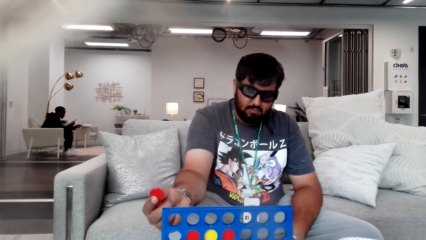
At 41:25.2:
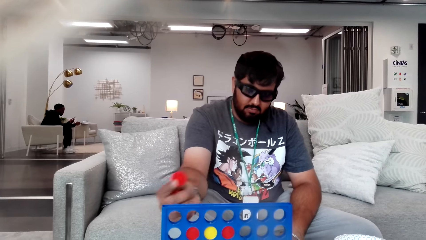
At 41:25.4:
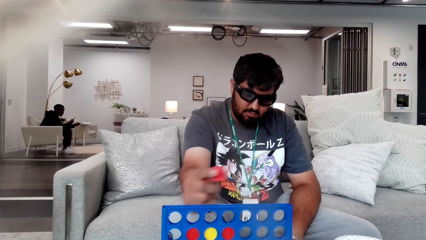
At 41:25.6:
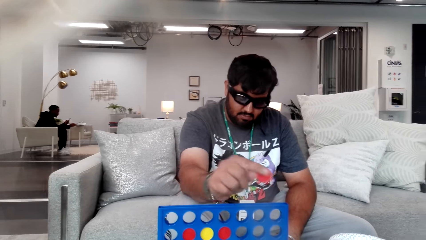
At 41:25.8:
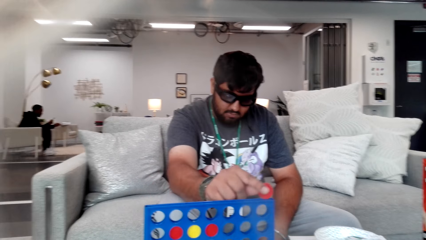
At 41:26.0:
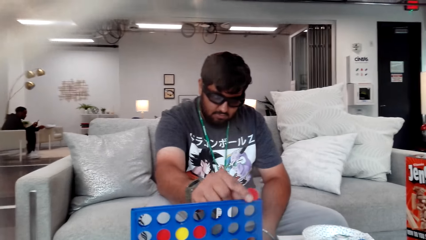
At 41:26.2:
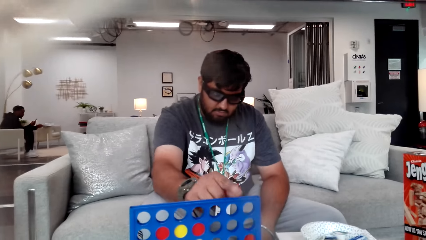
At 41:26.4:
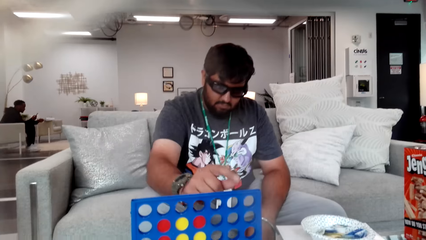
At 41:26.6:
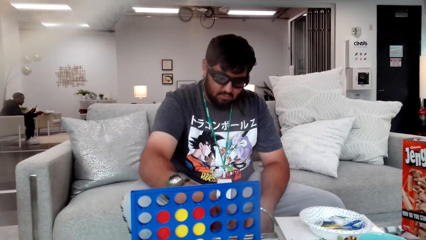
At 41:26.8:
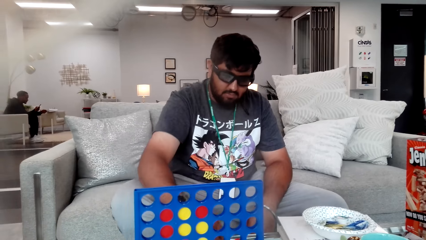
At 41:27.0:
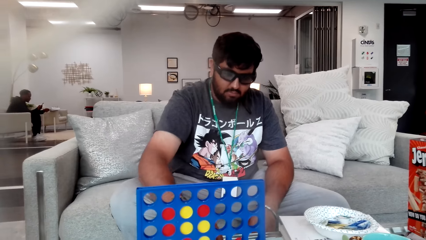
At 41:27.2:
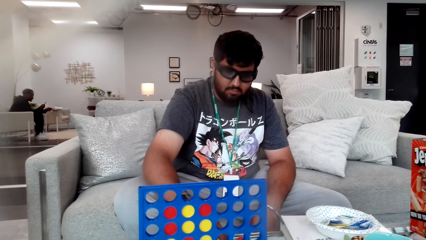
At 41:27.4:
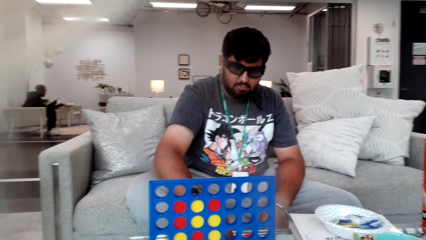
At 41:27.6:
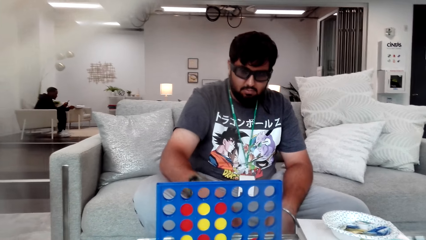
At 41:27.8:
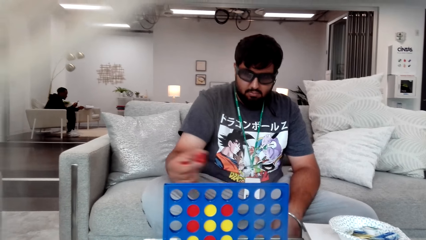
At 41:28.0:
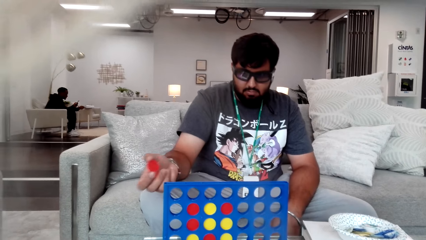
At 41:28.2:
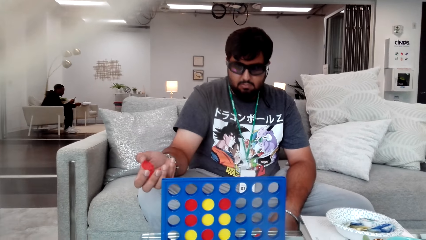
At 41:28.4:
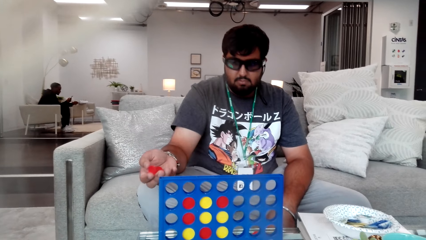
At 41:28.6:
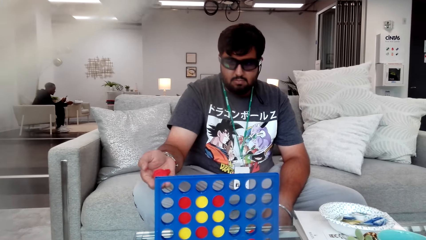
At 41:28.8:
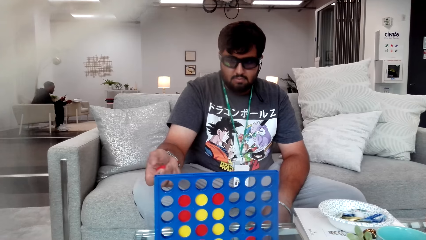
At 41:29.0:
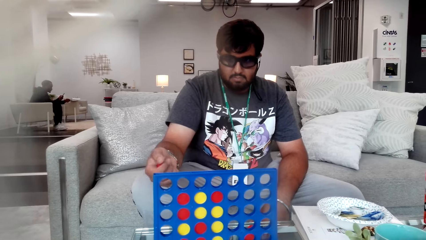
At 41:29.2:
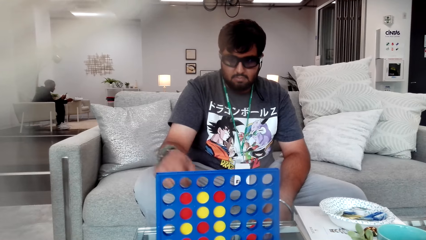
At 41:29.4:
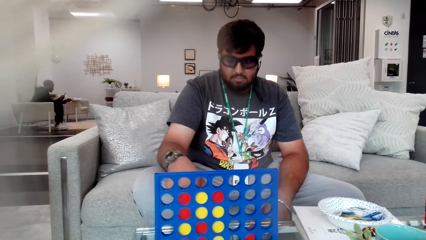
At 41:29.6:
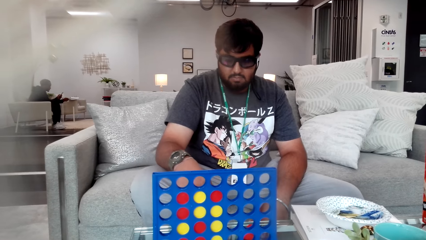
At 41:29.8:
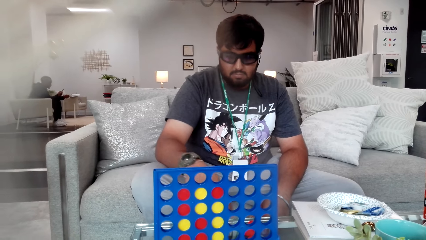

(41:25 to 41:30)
A person holds a bingo.

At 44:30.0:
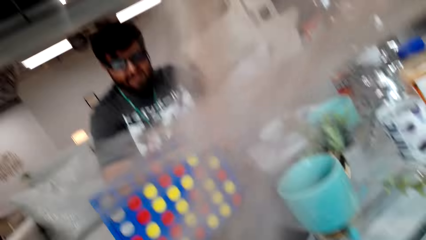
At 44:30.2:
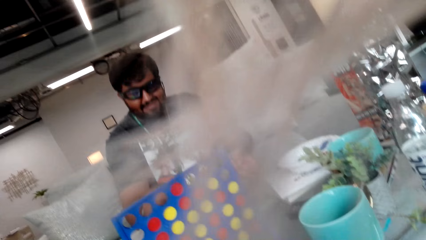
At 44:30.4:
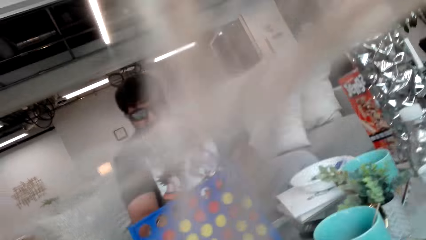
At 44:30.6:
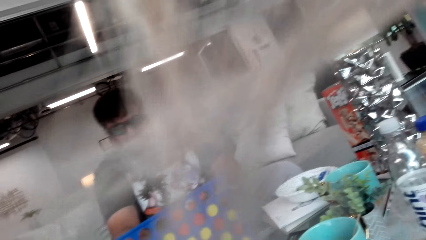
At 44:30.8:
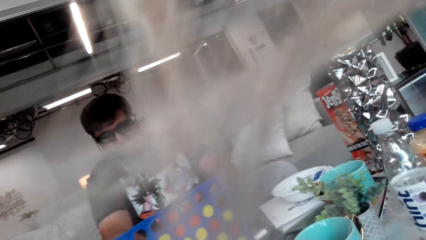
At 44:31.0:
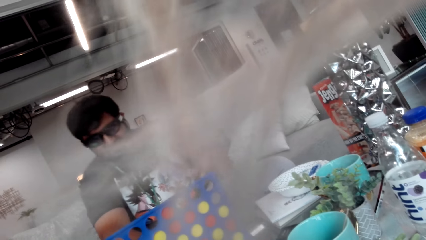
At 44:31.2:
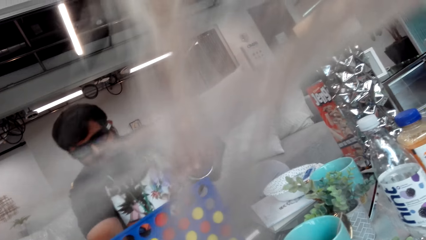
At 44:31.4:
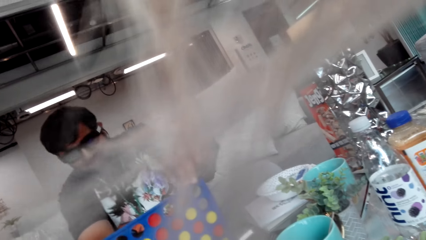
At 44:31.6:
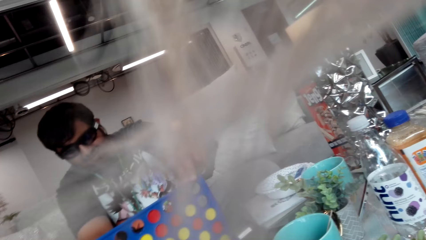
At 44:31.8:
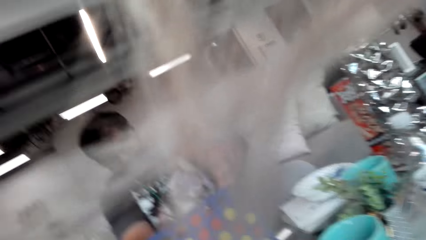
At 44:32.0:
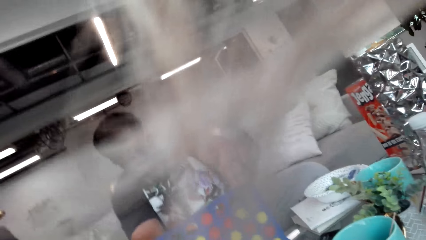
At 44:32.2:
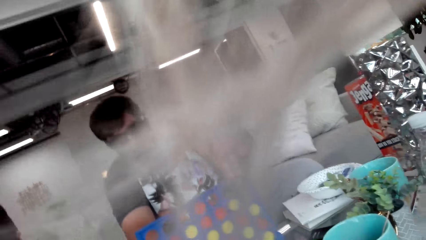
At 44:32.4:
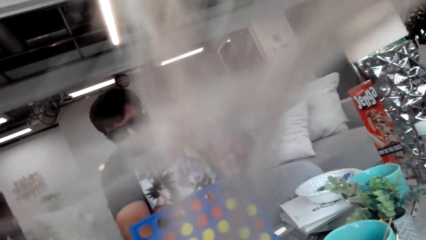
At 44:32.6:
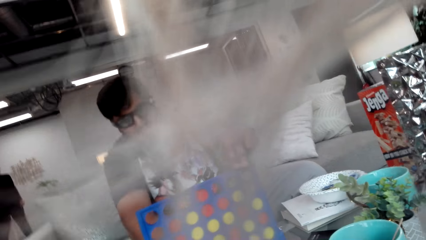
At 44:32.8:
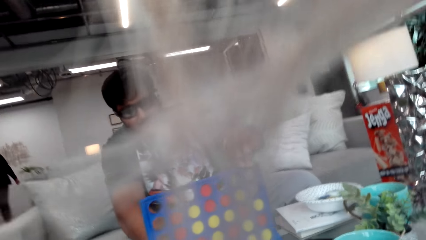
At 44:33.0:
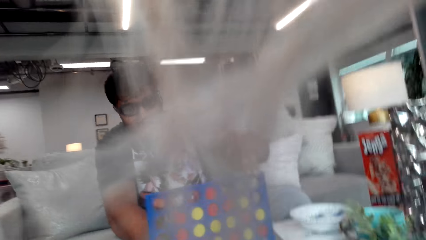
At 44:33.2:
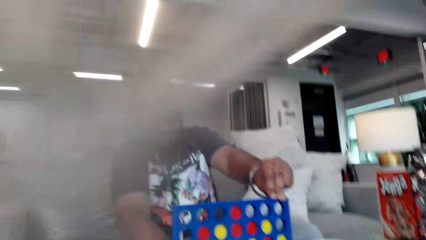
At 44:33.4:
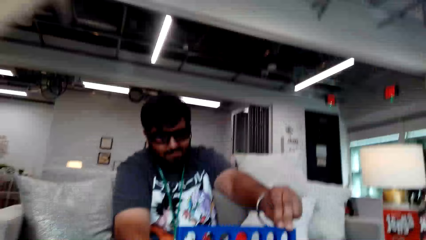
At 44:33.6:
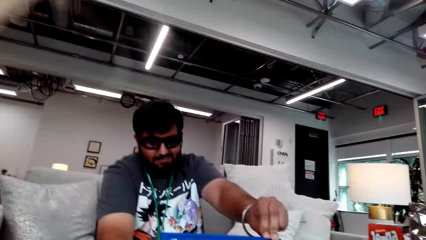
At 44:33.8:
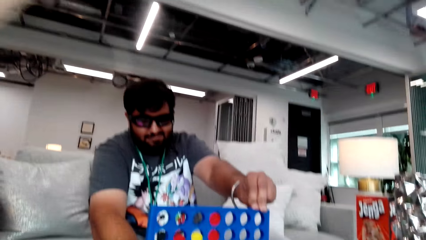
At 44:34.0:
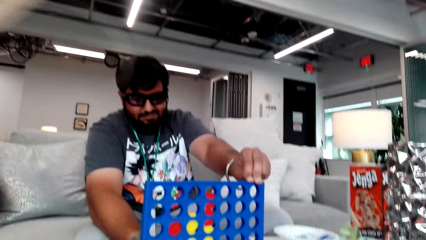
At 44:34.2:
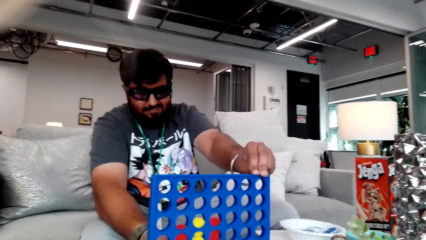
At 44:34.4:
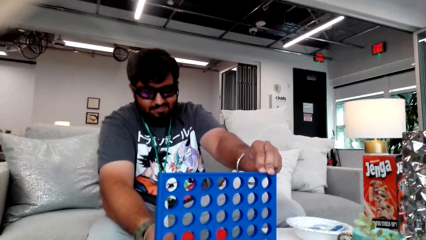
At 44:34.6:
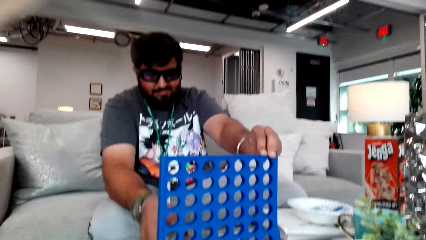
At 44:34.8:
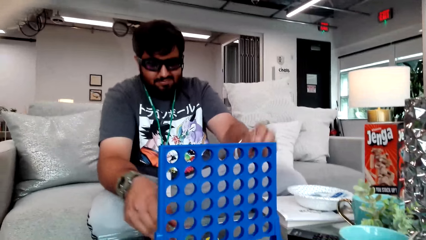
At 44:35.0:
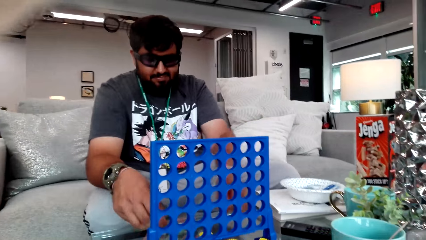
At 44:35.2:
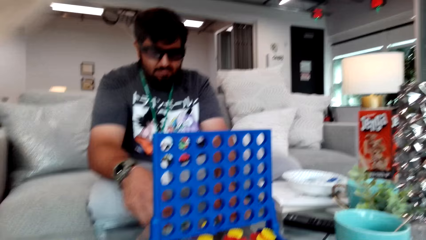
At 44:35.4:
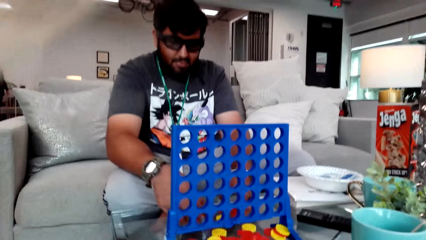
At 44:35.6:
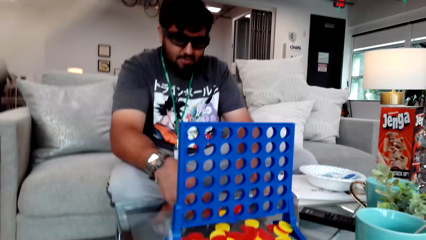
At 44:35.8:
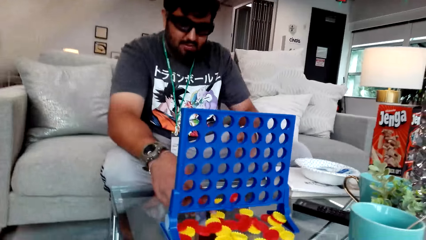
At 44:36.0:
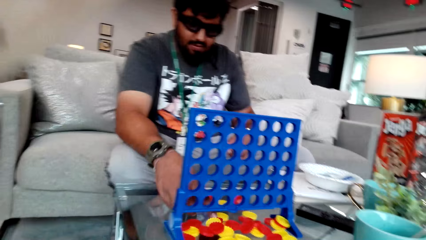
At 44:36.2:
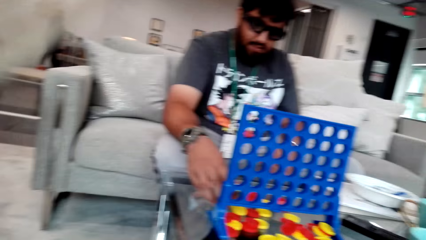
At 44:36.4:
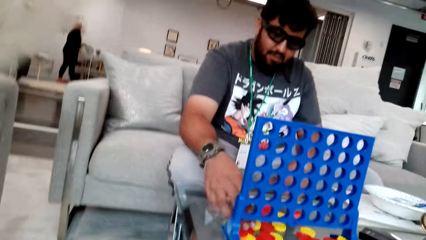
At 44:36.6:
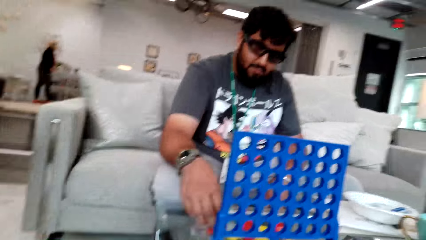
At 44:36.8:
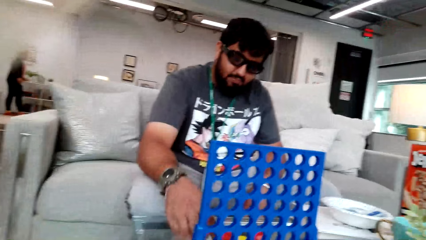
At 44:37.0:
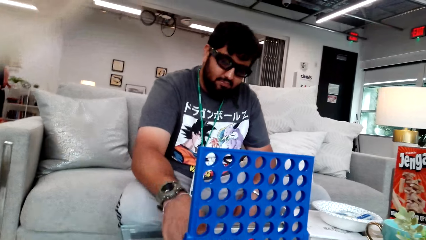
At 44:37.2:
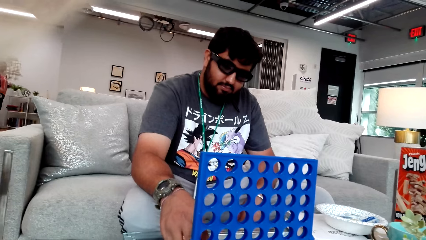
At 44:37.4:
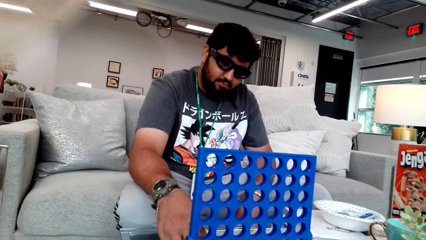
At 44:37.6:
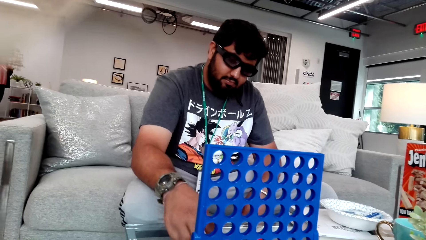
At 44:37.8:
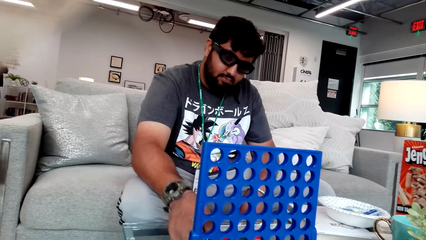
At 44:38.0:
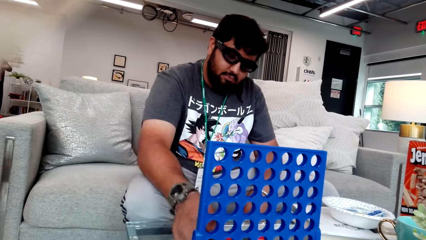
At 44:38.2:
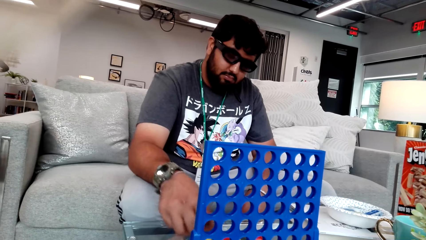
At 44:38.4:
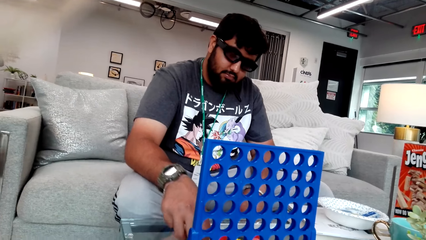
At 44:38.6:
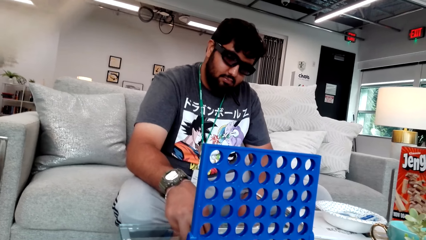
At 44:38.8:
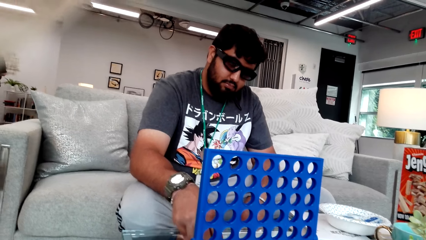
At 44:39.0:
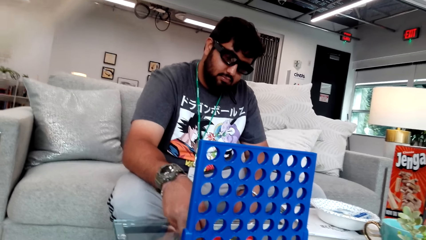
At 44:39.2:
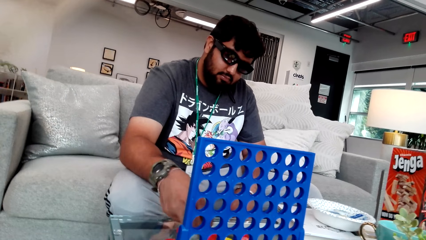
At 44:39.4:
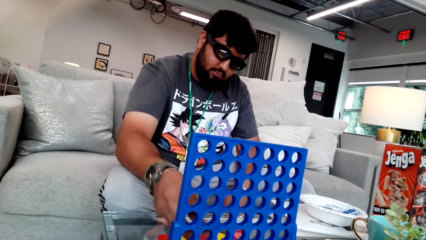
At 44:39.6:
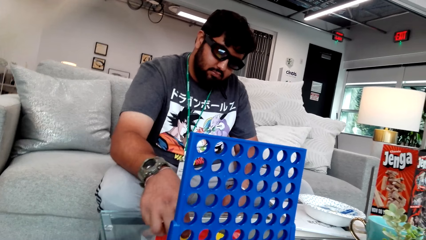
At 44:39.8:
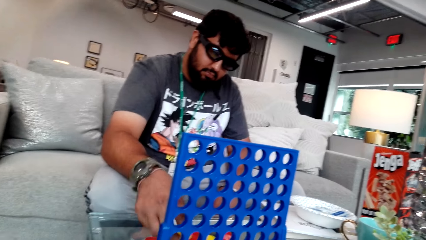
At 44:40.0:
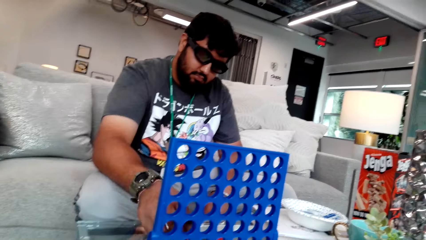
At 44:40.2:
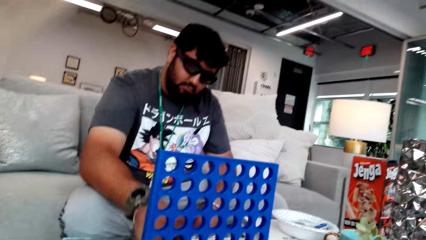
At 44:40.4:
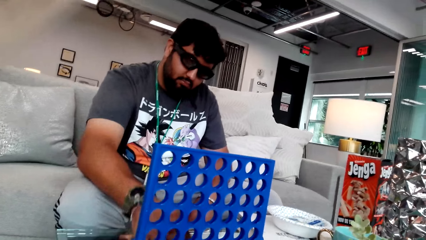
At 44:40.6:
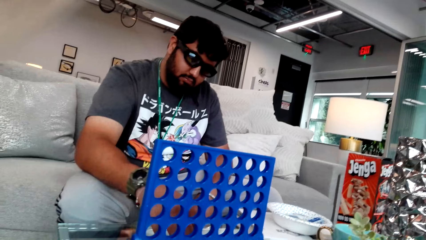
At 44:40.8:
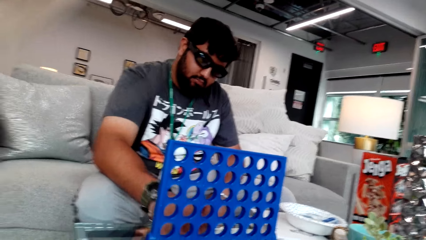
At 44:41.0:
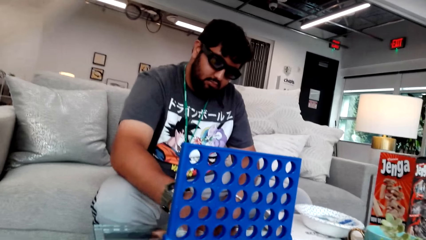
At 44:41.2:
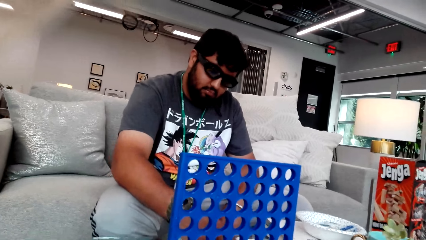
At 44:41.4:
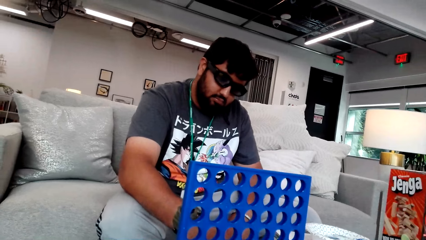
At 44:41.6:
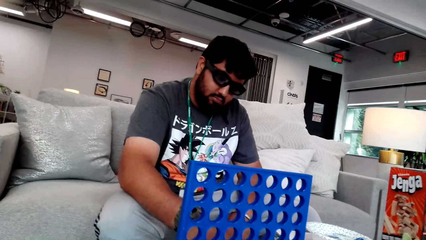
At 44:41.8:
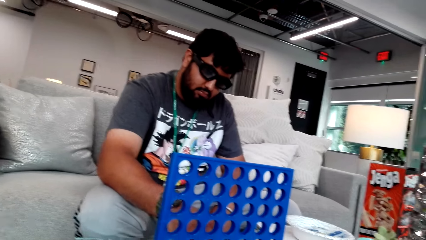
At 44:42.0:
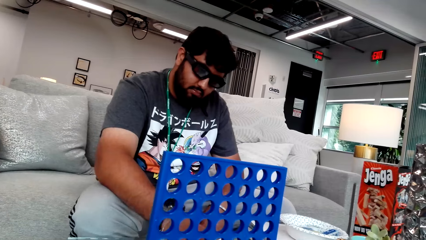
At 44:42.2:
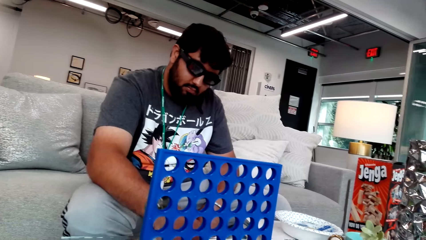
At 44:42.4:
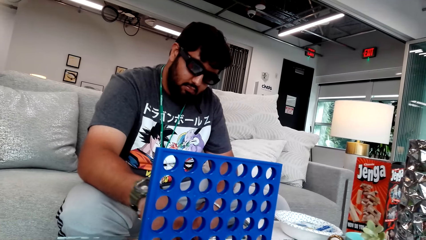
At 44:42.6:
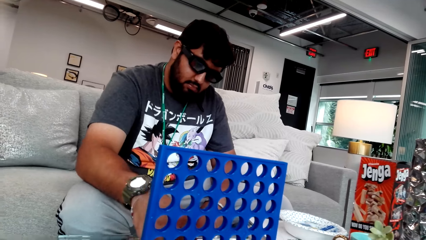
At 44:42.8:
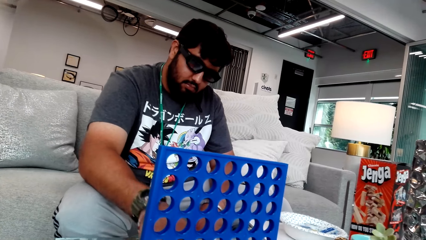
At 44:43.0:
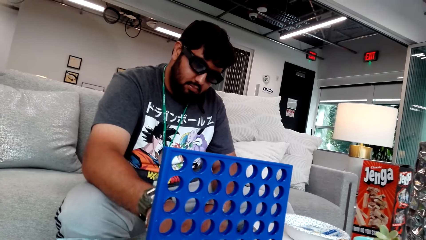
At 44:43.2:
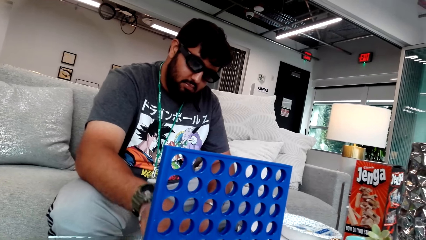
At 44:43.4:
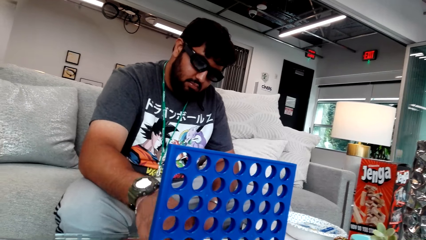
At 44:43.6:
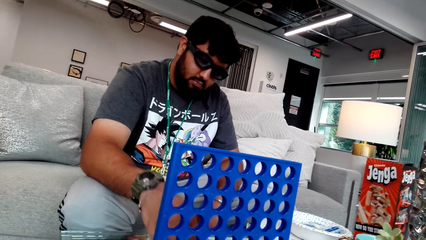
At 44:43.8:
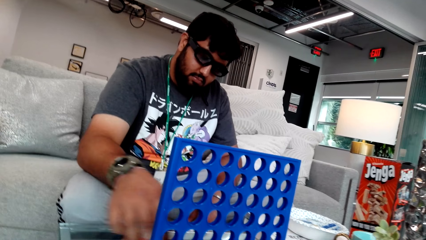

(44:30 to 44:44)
The camera wearer and a person play a Connect 4 tabletop game. The person puts the bingo in the board. The camera wearer removes the bingo from the board game.
